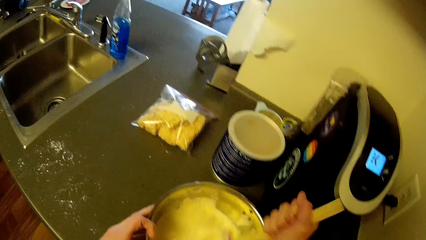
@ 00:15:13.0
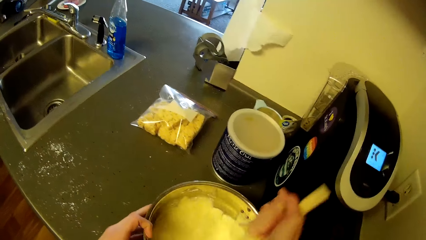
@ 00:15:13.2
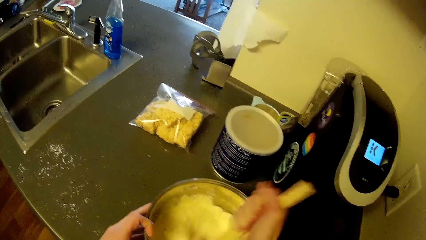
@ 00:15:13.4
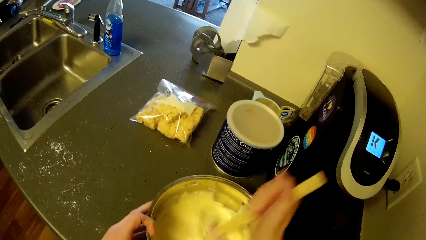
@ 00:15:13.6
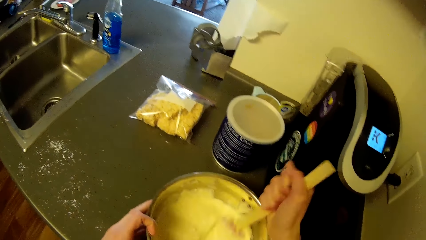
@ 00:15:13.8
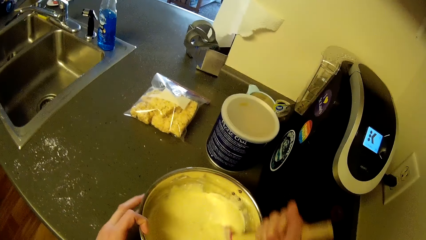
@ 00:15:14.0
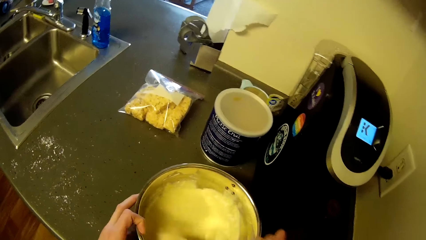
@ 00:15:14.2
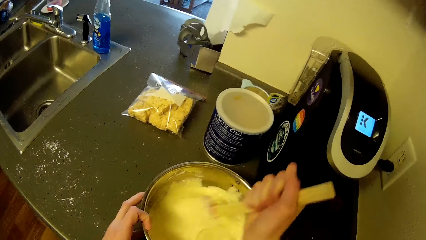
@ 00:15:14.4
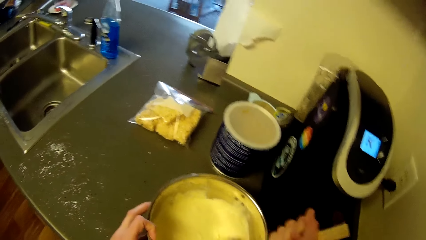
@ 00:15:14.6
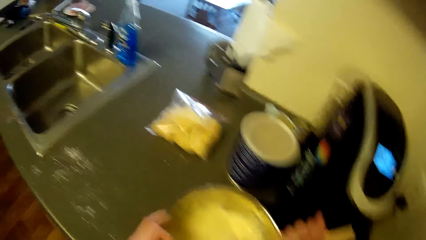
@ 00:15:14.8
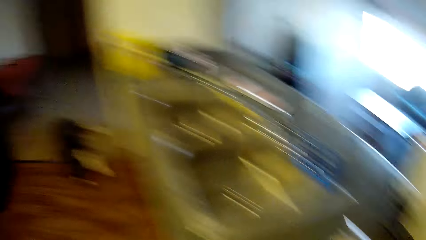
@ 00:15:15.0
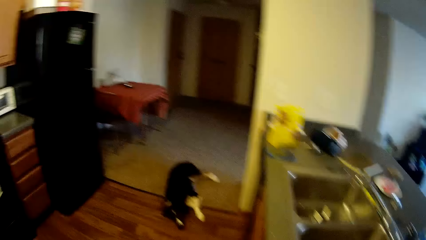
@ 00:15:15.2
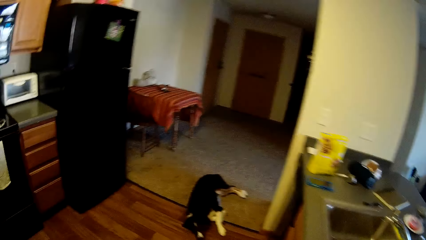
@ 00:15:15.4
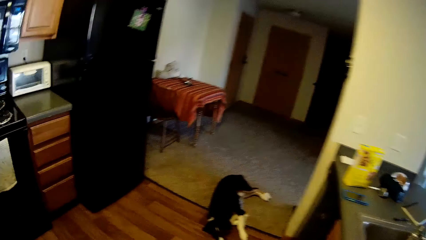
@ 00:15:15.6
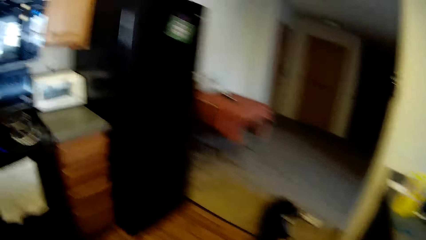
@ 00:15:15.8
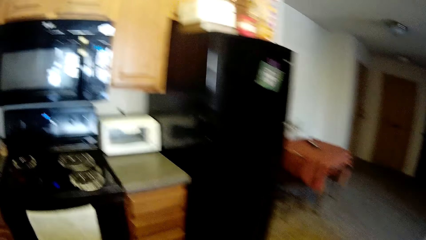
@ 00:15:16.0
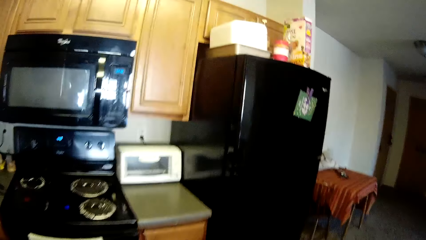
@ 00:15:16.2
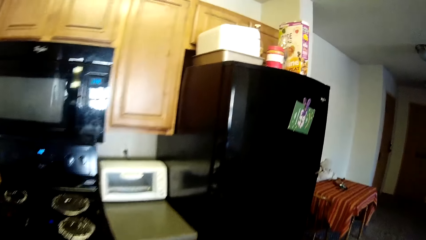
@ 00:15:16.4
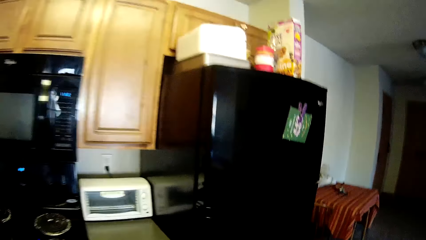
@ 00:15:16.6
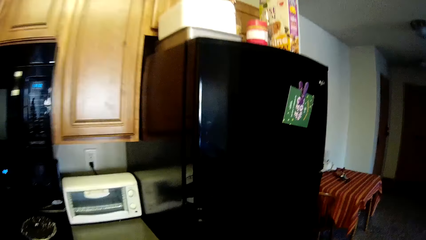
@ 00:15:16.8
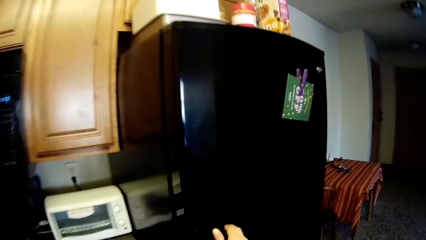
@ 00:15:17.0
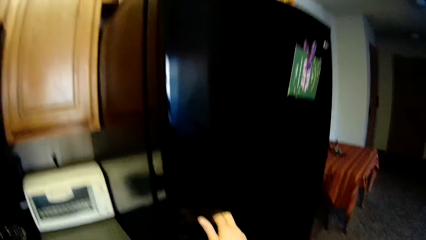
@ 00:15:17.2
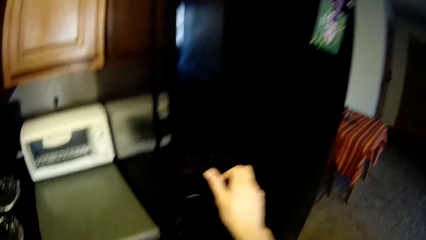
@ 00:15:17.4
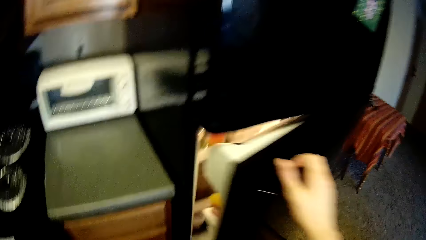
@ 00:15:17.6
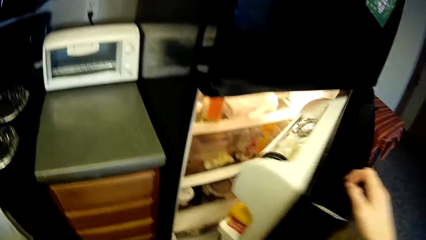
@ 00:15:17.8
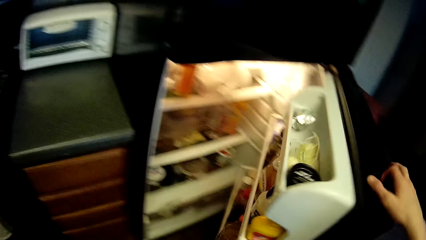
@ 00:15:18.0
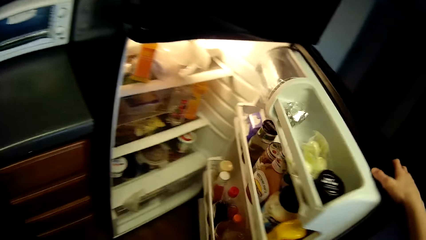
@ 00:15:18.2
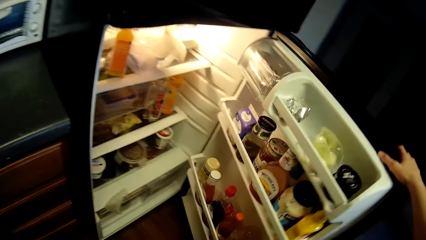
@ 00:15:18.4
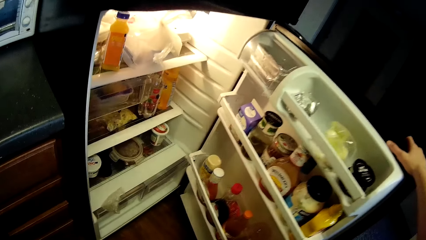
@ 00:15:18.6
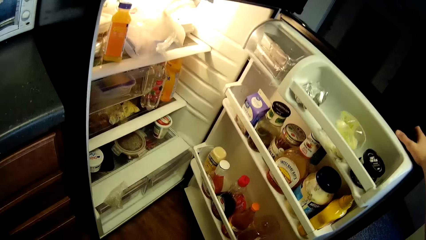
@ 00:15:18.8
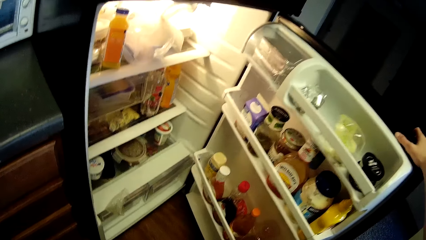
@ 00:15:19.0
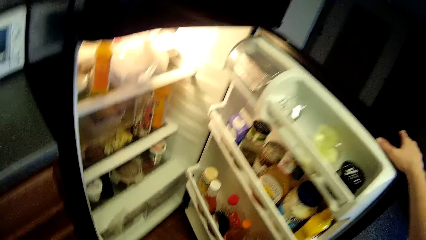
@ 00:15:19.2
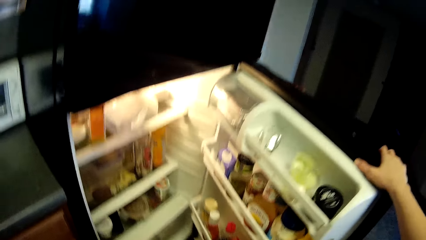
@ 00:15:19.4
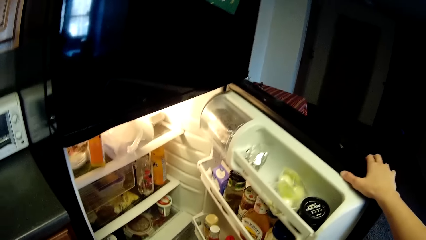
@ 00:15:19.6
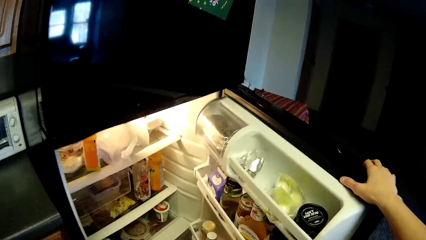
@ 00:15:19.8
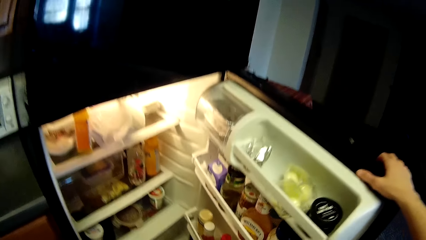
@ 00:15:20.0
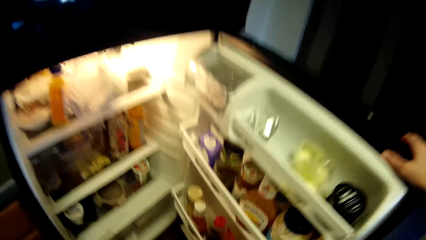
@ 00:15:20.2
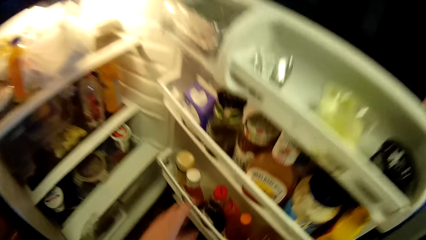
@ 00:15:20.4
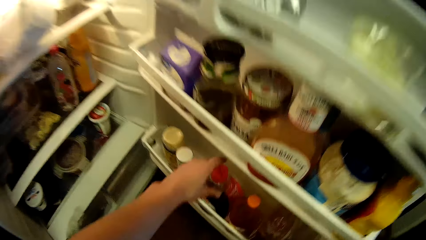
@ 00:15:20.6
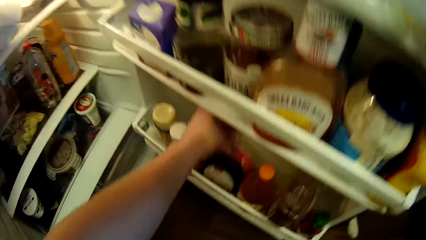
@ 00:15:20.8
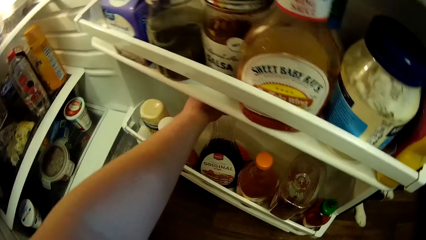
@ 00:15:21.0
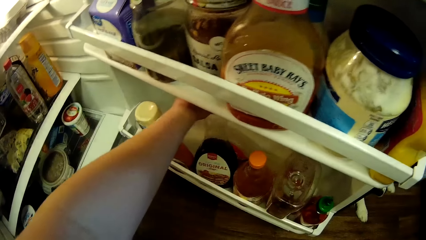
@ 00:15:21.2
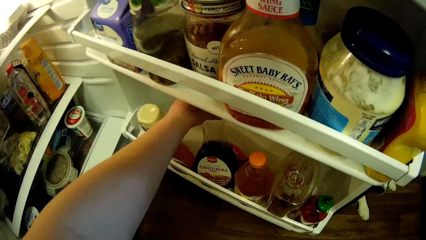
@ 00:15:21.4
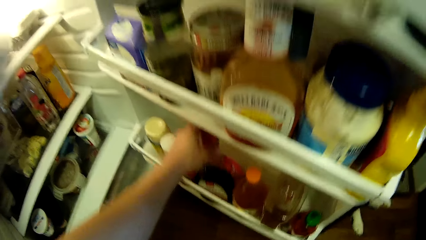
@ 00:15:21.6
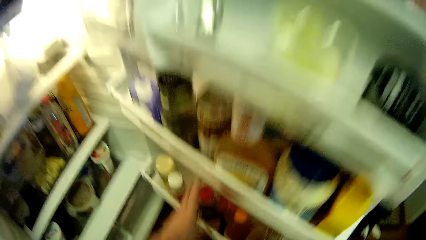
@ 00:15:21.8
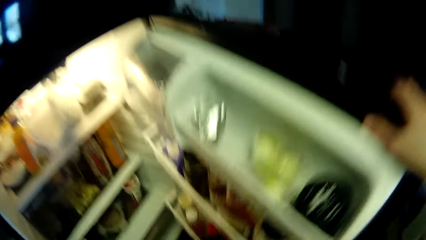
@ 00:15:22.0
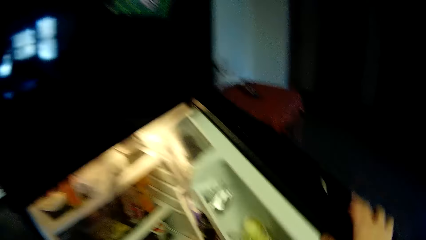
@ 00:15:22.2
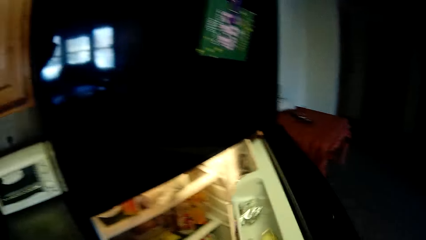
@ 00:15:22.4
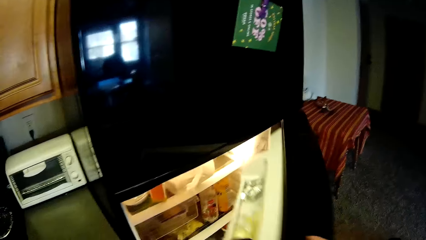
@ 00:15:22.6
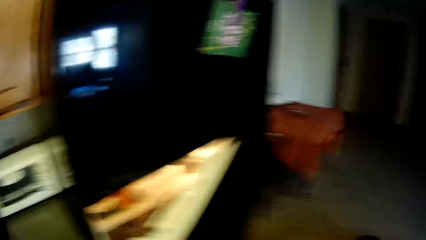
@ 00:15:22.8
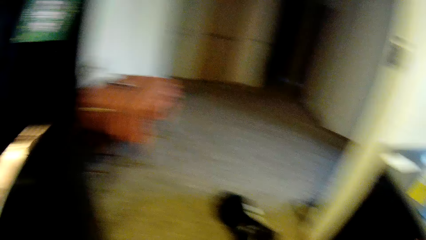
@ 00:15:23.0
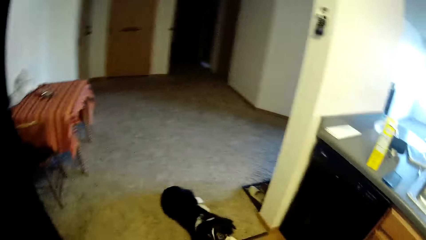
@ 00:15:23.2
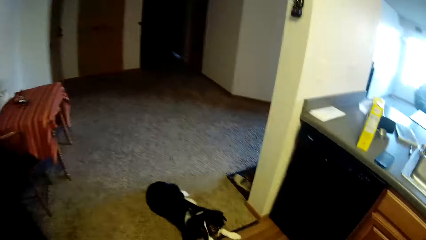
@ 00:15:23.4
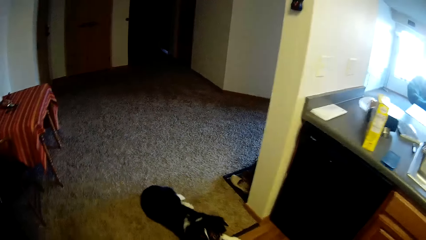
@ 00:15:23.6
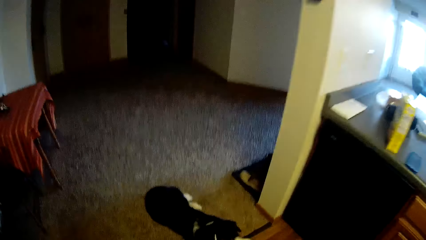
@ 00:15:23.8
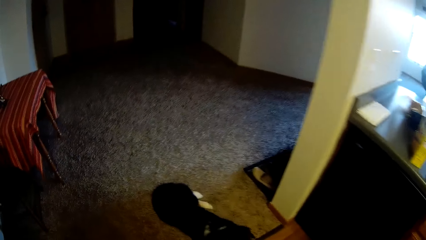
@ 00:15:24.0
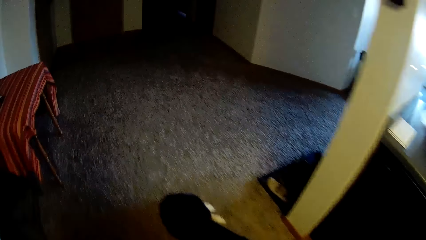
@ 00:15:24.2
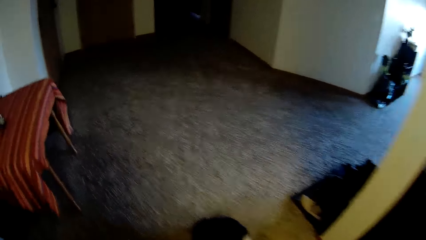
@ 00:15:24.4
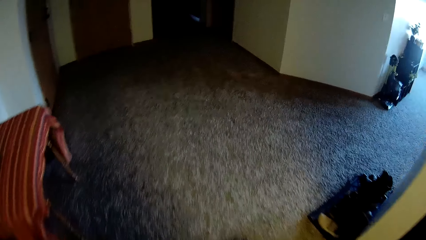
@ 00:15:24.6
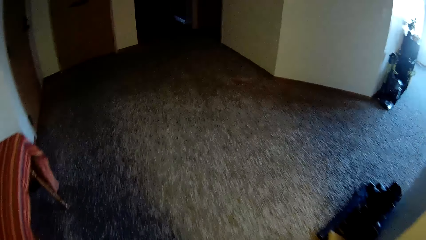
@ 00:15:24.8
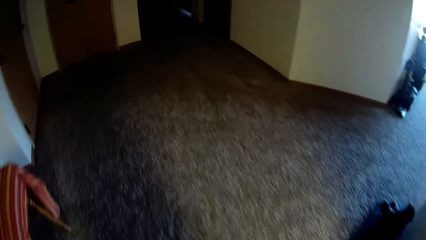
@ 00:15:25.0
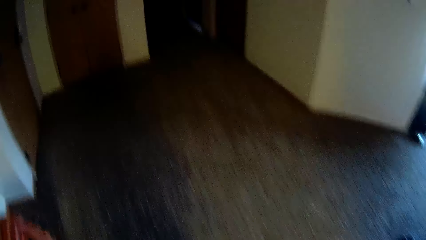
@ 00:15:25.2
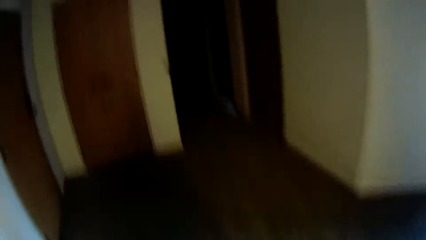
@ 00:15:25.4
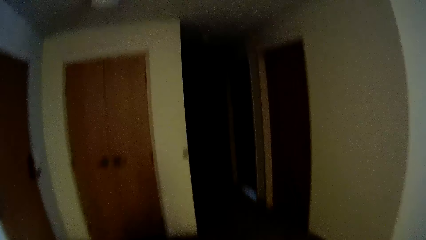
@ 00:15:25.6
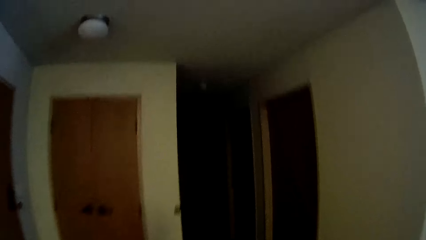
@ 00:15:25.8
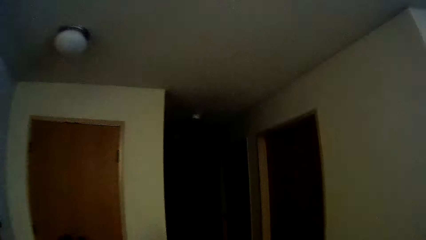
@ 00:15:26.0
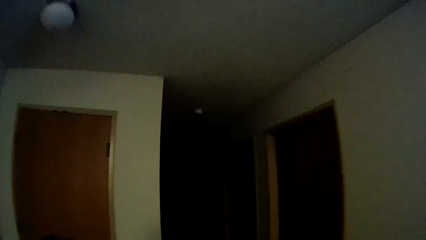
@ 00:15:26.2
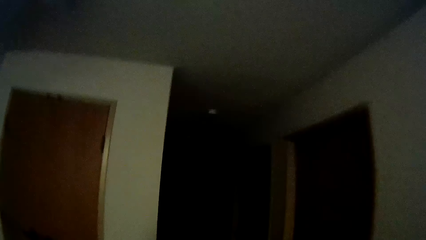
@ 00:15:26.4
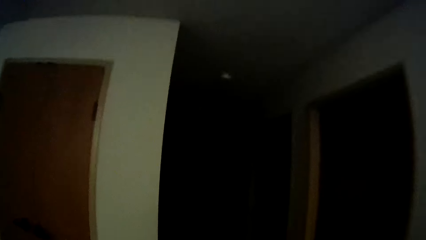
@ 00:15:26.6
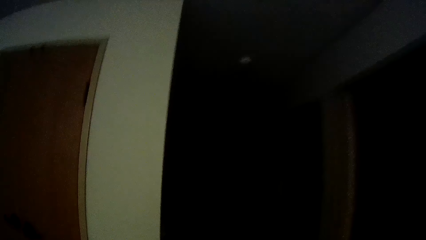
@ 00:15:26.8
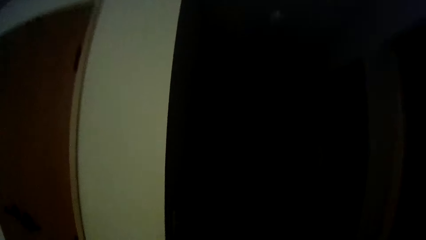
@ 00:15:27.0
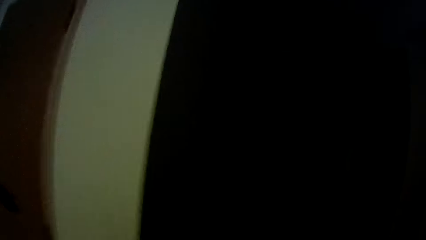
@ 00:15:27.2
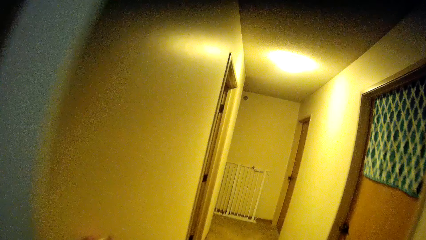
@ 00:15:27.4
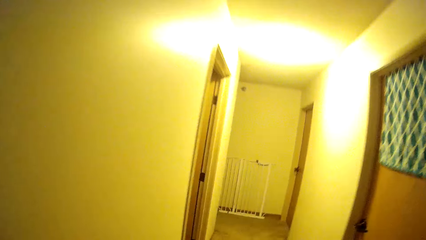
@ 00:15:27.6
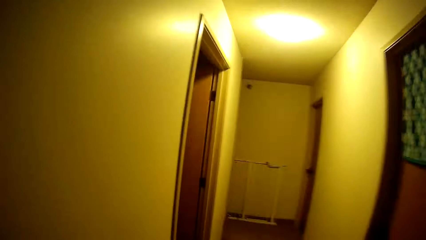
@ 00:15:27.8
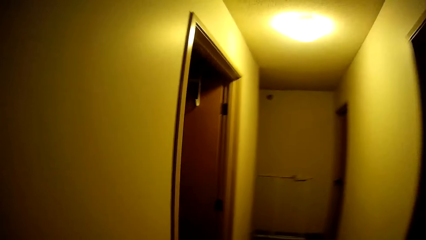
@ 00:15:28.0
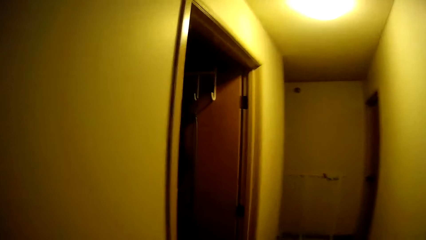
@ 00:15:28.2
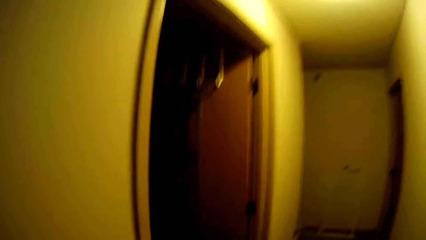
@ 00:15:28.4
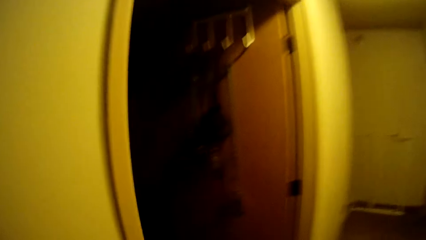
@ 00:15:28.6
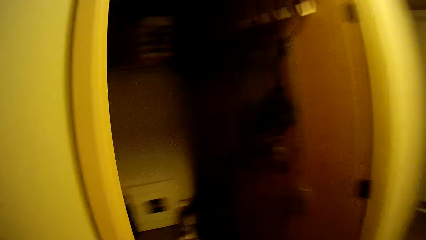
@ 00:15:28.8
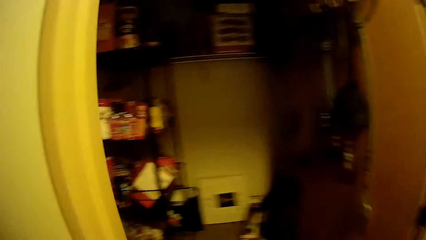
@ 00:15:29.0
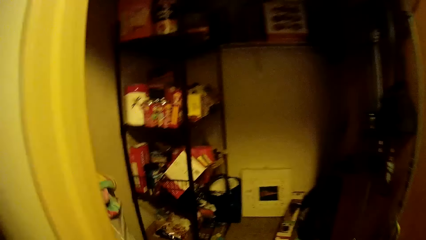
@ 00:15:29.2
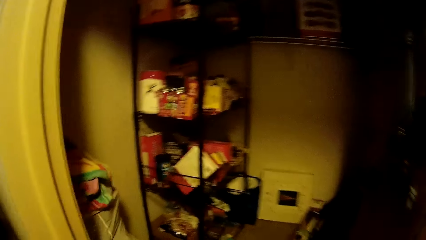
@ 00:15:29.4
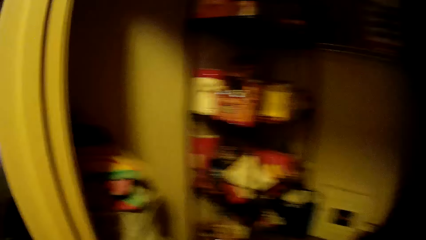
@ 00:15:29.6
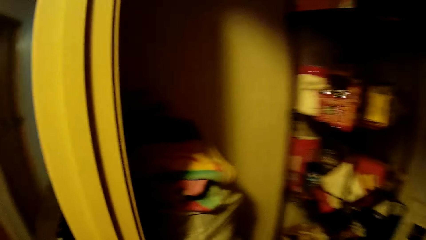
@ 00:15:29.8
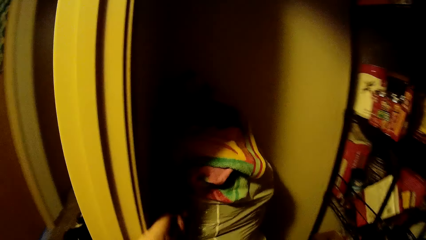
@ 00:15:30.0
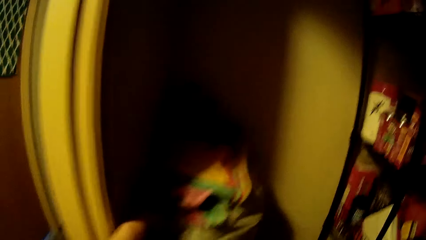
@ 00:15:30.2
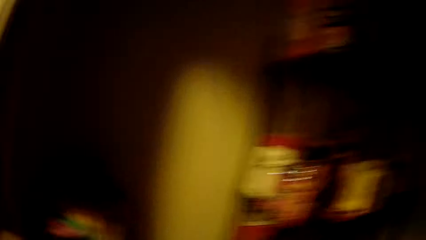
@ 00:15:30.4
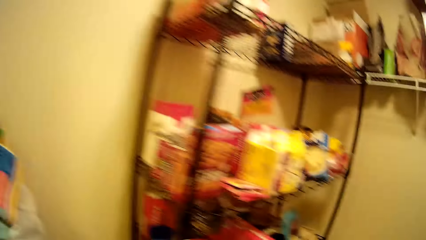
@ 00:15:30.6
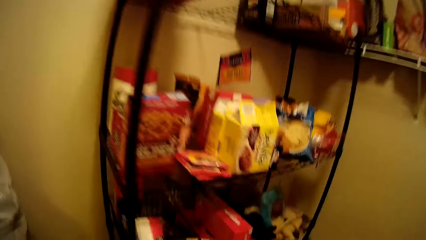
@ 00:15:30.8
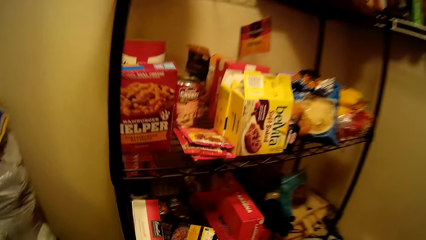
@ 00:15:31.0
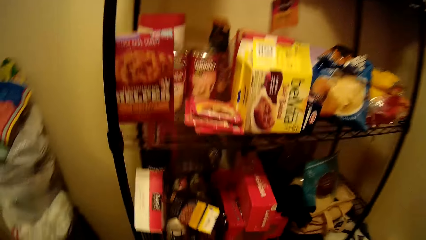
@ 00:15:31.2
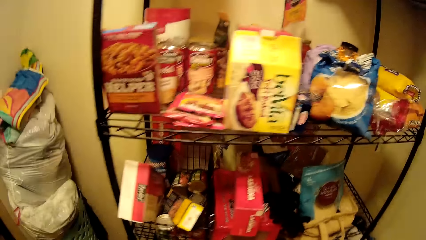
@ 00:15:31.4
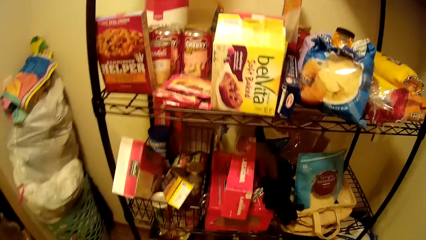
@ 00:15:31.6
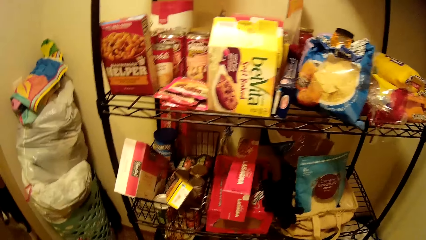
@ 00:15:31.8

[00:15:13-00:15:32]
The camera wearer looks at the dog. They walk towards the fridge, open the fridge and look into the fridge. They touch a pancake syrup in the fridge briefly. They pick up a container from the fridge. They close the fridge. They walk to the store. They walk past the dog. They walk towards two doors. They turn on the light. They walk in a corridor. They walk into a room. They turn on the light of the store. They move close to the shelf.
